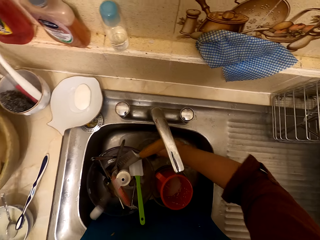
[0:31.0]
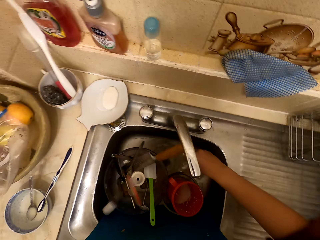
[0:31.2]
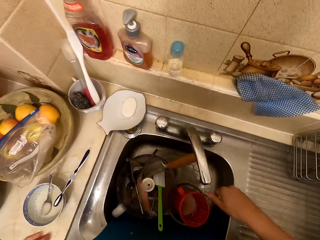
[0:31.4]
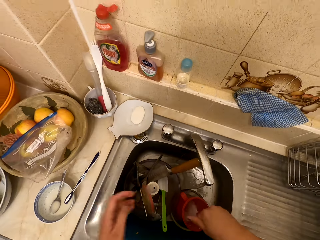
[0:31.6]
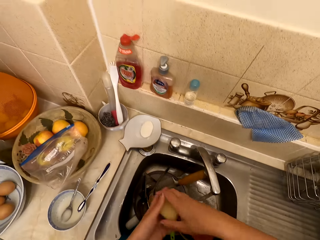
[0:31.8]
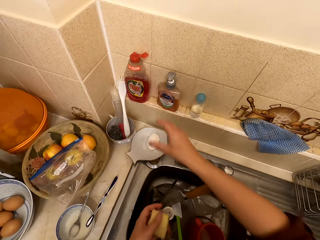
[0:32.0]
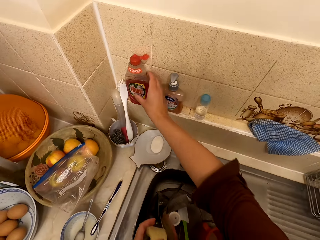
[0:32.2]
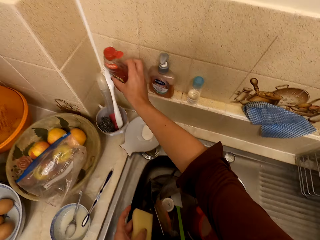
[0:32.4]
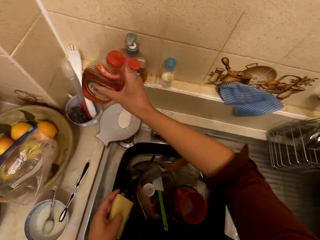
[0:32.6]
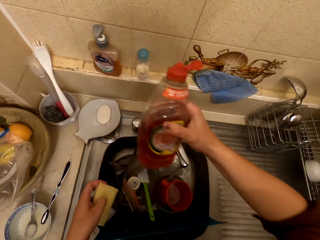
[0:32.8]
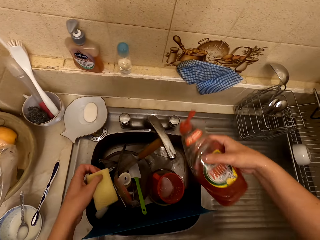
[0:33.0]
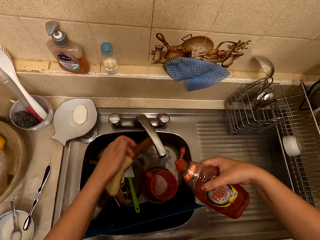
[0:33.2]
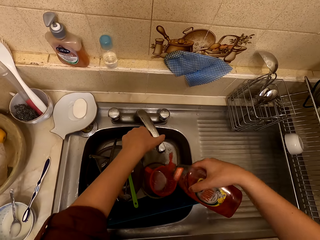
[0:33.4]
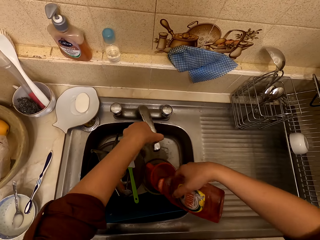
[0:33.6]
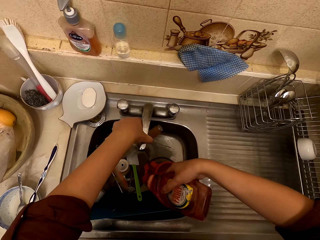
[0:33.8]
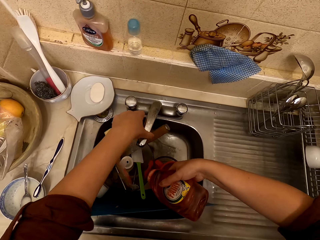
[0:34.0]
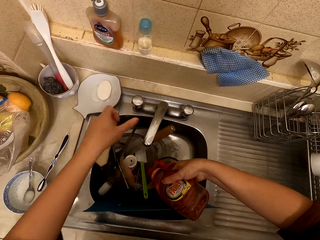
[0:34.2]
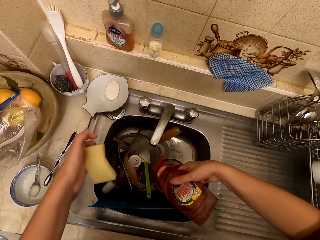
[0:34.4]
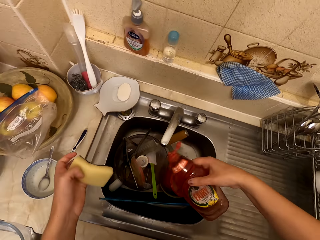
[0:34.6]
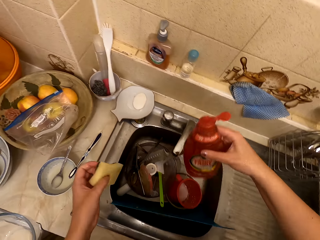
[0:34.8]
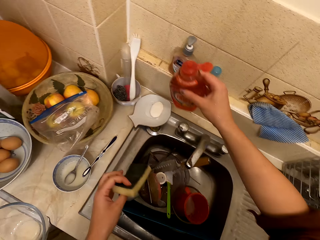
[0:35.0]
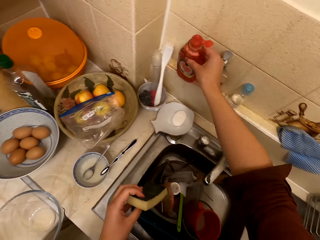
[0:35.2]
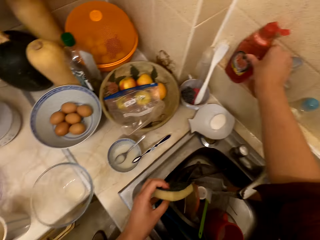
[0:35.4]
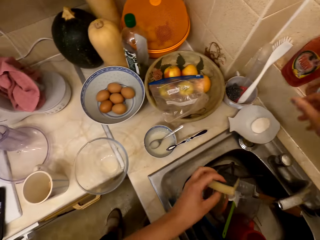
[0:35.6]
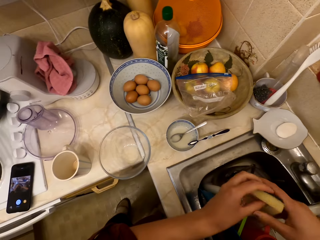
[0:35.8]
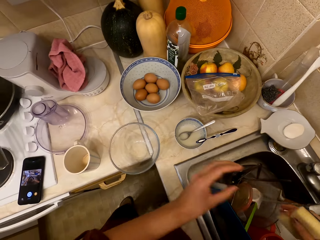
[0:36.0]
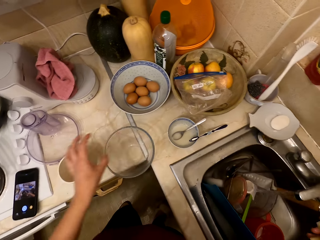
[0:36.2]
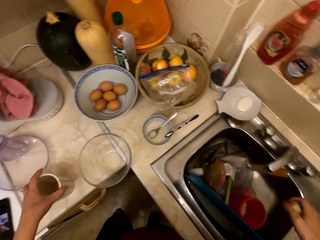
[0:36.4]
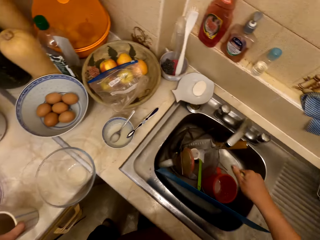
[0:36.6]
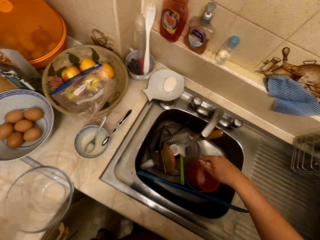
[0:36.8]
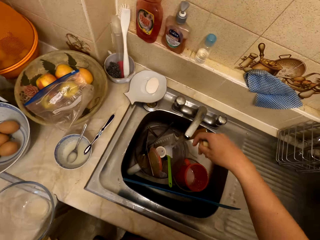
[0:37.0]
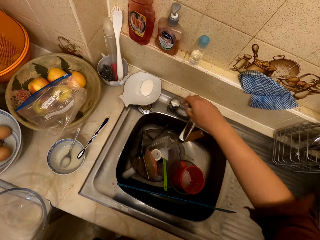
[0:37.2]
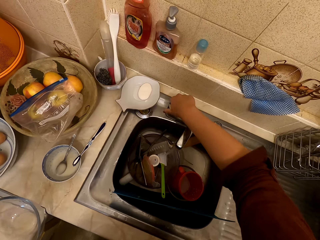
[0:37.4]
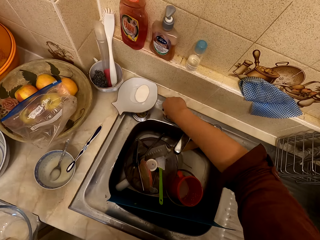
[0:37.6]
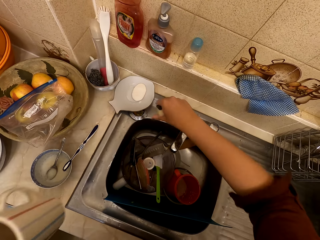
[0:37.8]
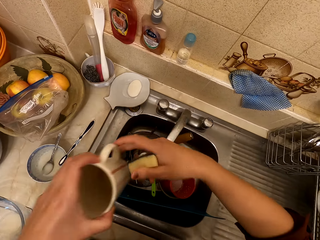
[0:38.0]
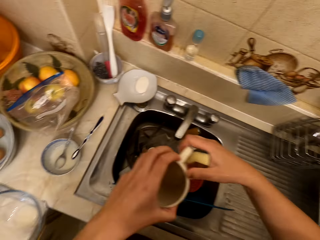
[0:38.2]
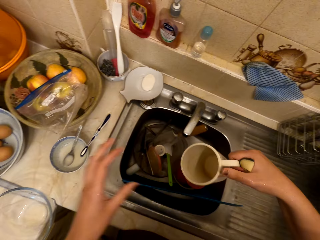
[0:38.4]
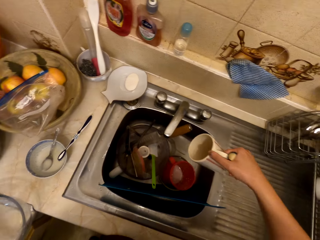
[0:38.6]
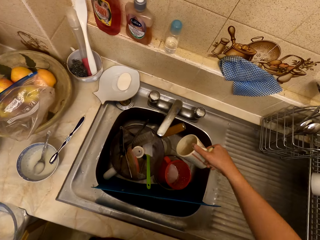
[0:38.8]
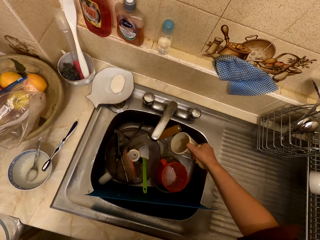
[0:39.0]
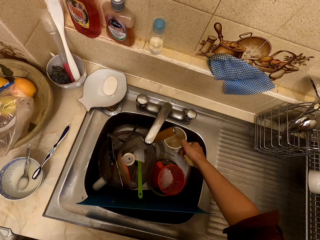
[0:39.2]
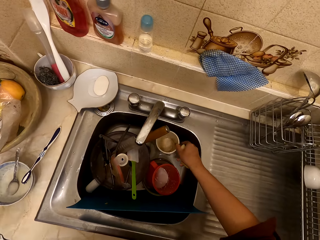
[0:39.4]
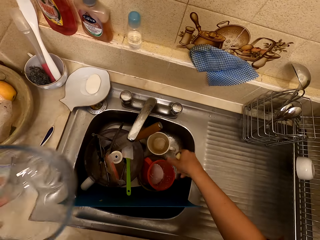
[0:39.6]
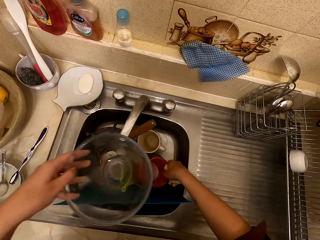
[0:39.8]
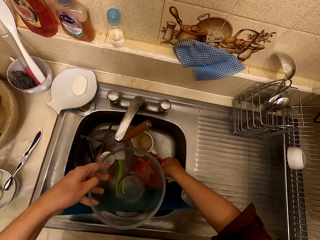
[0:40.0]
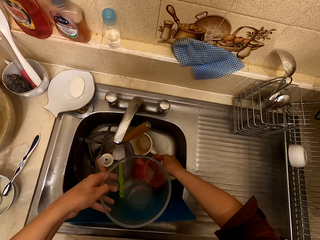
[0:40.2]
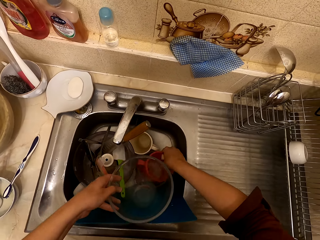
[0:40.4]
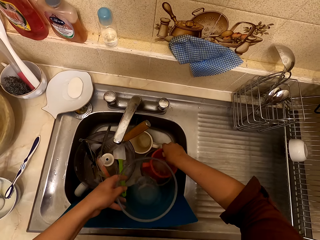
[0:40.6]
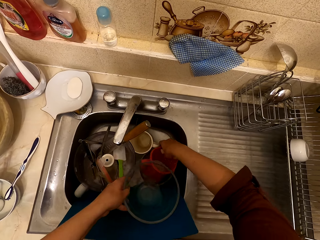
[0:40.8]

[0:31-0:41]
The camera wearer seals the sink with the sink seal. They hold the sponge with the other hand. They pick up the bottle of soap. They pour soap in the sink. They move the tap. They put the bottle of soap on the sink counter. They hold the sponge with the other hand. They hold the cup. They open the tap. They hold the cup with the other hand. They put the mug in the sink.

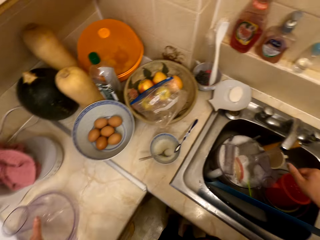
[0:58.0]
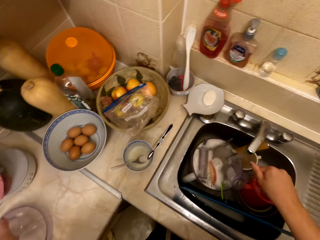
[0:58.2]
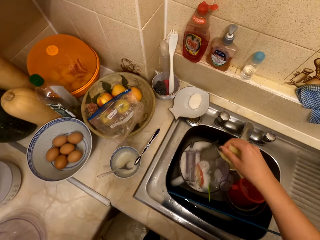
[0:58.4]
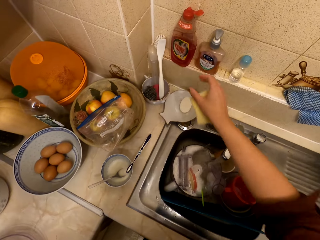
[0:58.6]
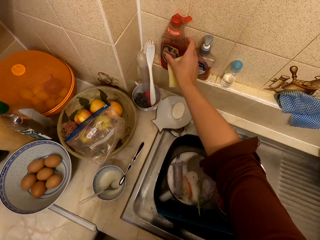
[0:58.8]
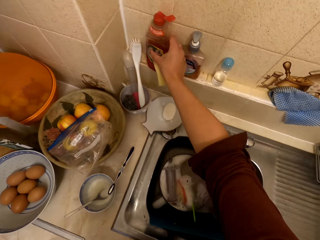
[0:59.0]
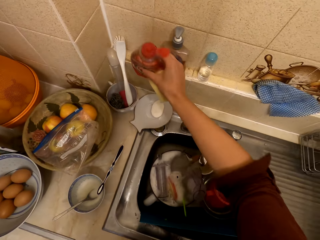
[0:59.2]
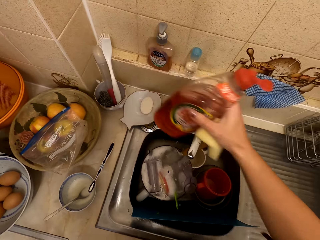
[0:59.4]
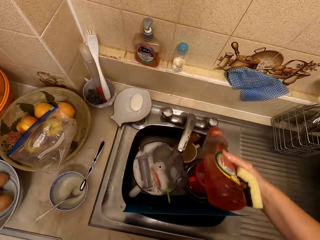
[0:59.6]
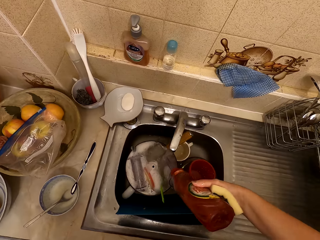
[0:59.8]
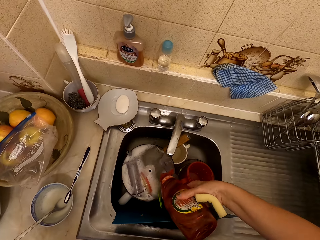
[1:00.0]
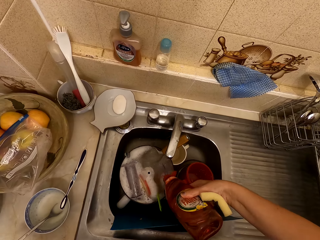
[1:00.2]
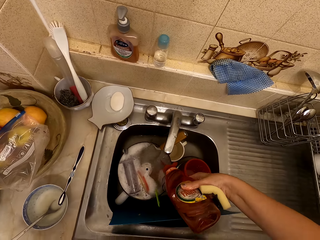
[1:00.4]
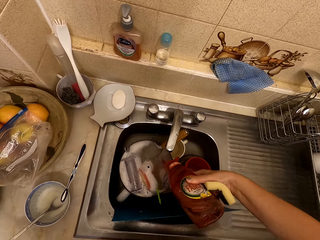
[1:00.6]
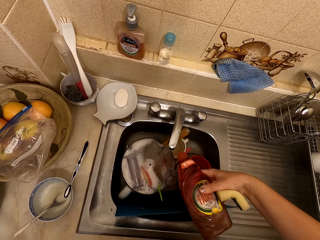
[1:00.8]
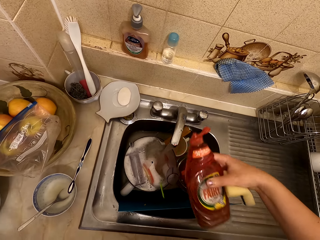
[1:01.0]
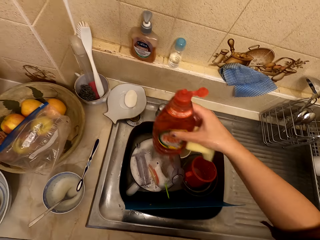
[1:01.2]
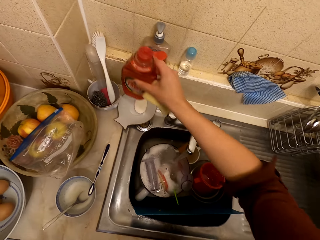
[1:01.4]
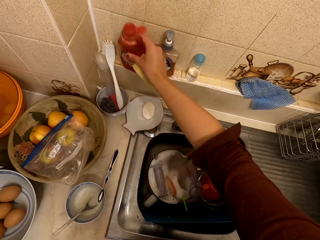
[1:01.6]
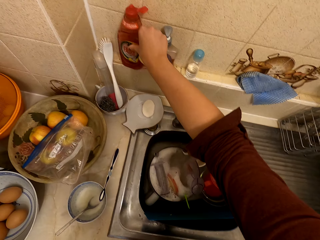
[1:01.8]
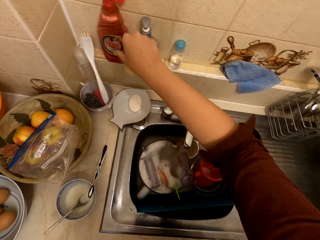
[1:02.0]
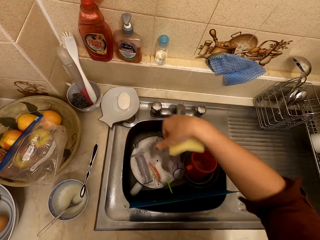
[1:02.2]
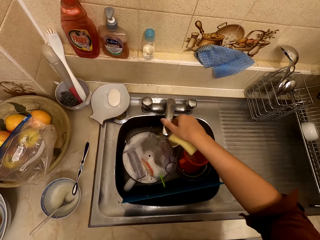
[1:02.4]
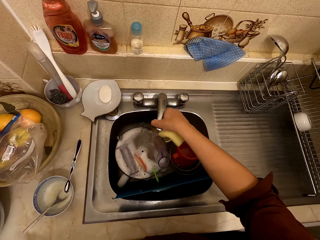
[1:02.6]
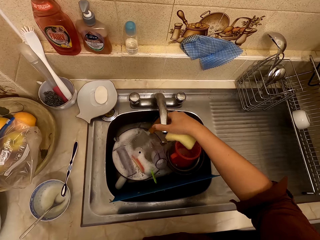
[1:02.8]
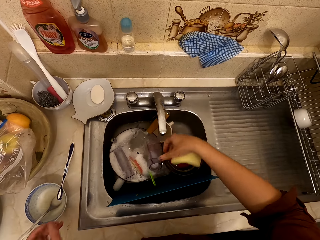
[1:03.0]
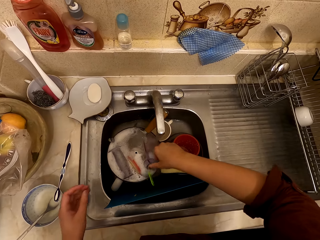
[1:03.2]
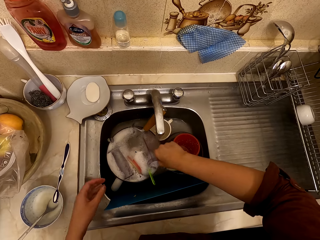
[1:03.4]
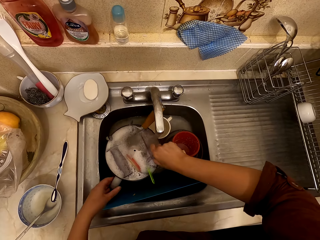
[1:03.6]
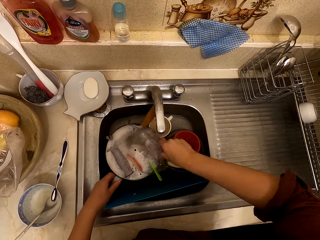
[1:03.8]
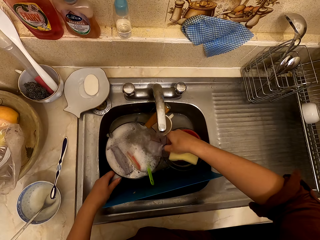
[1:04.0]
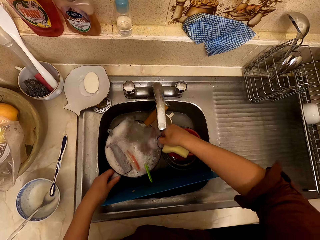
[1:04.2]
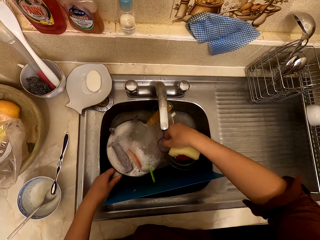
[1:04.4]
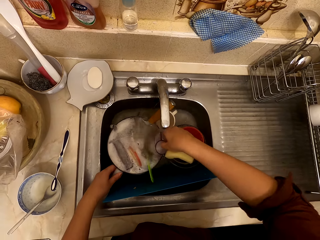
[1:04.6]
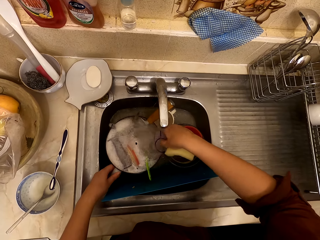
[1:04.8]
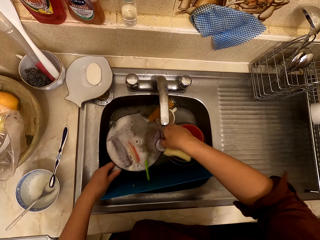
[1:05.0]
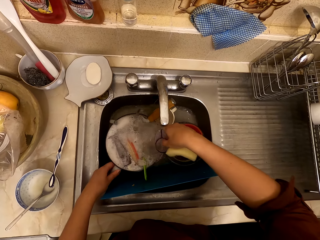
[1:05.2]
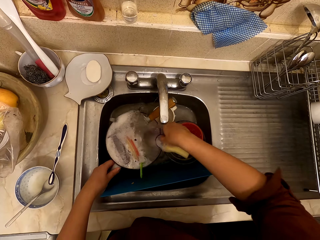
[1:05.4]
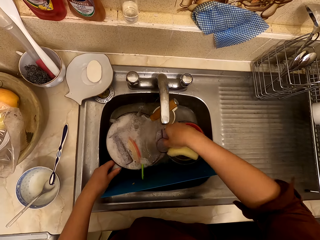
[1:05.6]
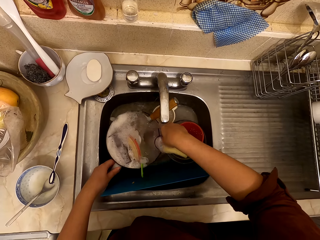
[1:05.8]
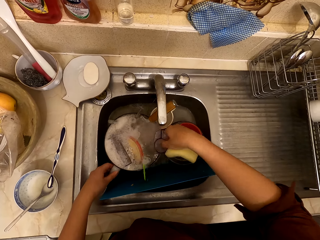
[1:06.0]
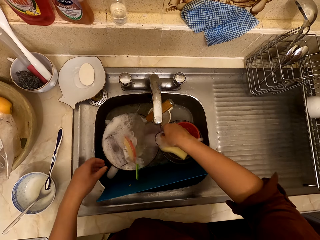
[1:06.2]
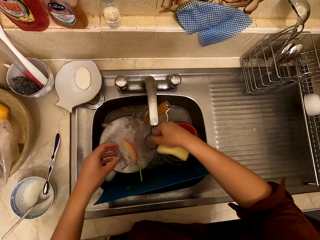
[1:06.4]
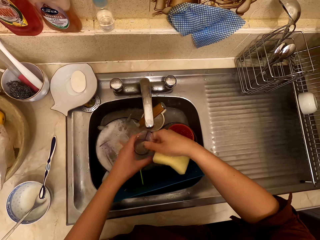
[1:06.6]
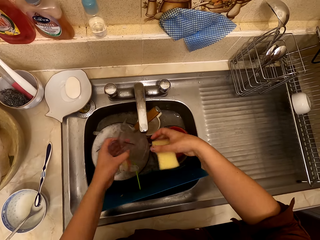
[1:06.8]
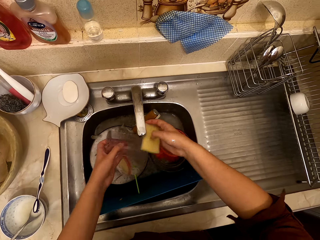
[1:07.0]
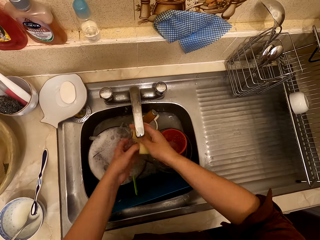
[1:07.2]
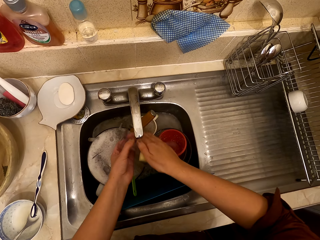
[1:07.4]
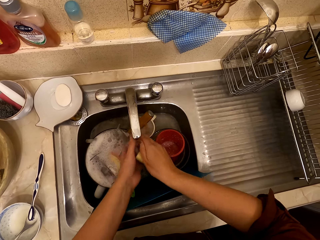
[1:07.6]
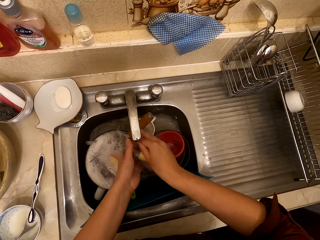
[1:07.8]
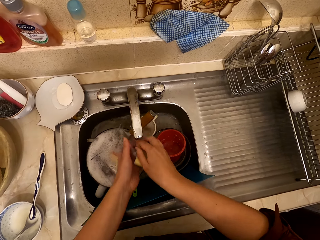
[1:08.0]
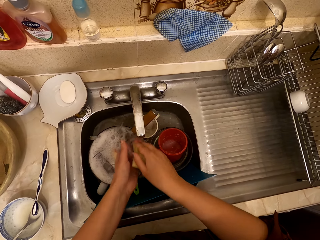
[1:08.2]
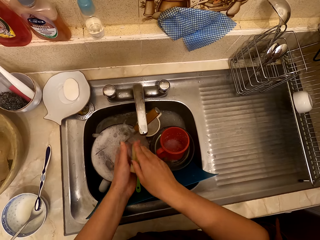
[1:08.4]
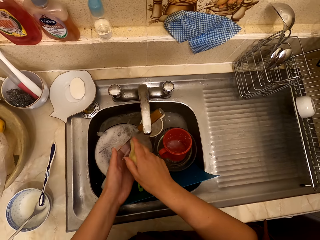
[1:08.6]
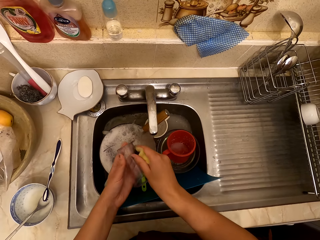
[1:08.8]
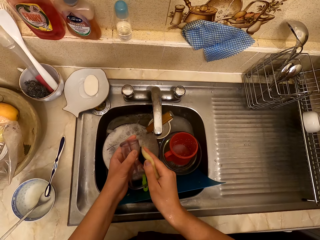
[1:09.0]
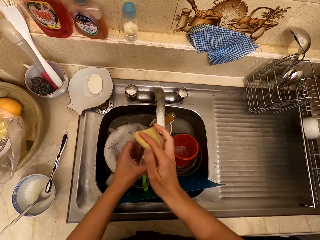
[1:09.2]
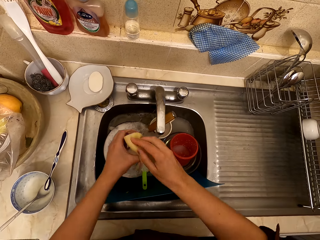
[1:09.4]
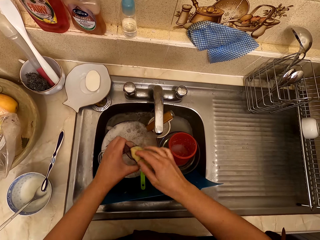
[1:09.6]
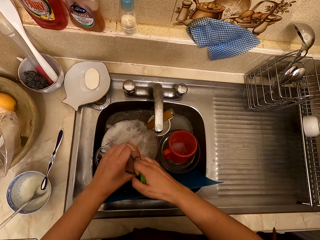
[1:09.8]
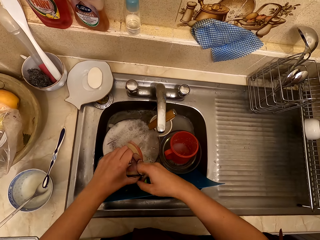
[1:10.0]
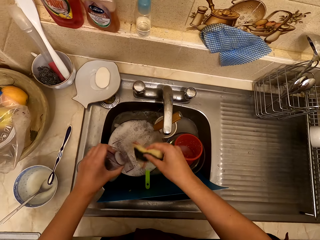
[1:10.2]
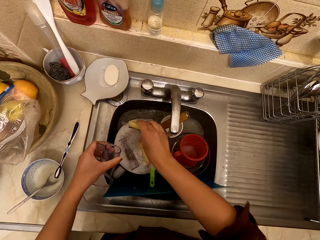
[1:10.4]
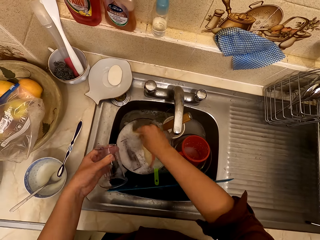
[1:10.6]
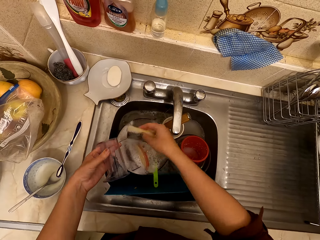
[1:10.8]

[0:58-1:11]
The camera wearer holds the soap bottle. They pick up the bottle of soap. They pour soap in the sink. They pour water on the dishes. They put the bottle of soap on the sink counter. They move the tap. They pick up the cup. They dip the cup in the water. They wash the cup with a scouring pad.
